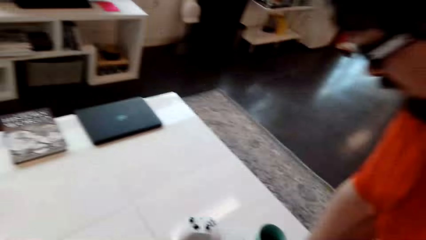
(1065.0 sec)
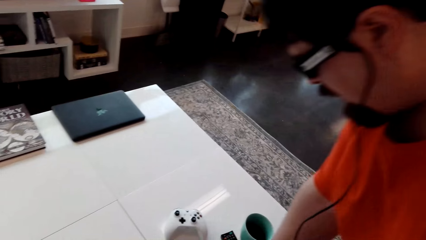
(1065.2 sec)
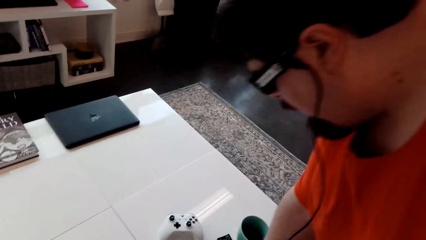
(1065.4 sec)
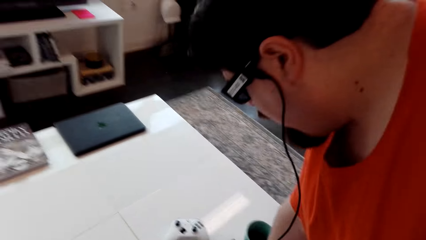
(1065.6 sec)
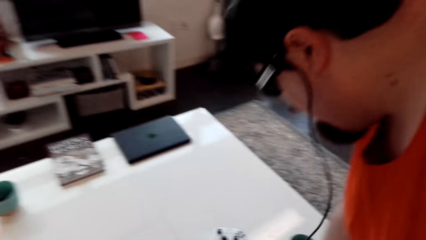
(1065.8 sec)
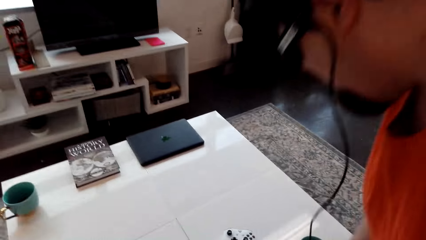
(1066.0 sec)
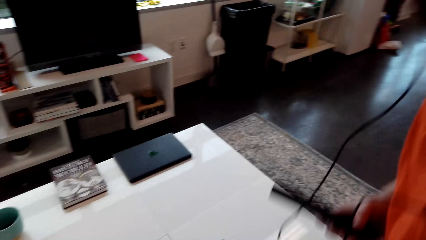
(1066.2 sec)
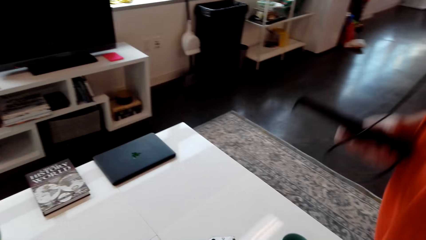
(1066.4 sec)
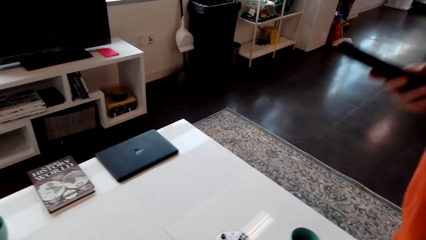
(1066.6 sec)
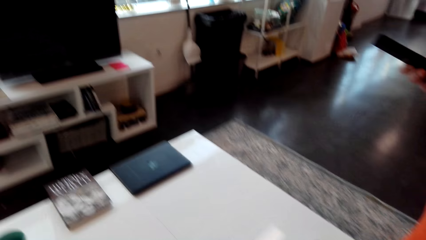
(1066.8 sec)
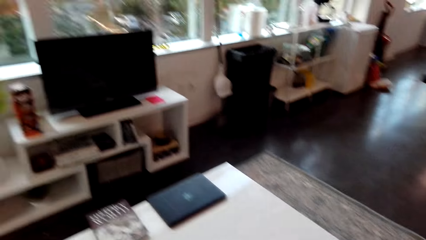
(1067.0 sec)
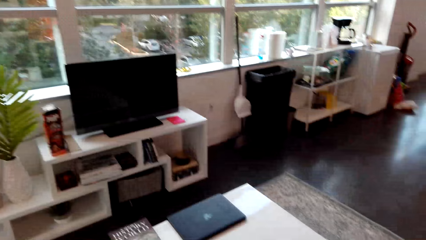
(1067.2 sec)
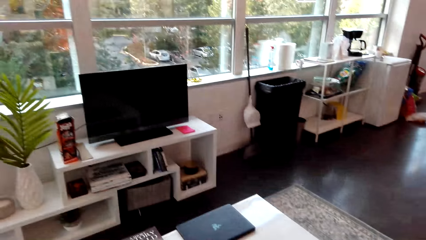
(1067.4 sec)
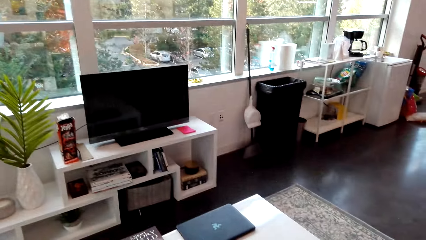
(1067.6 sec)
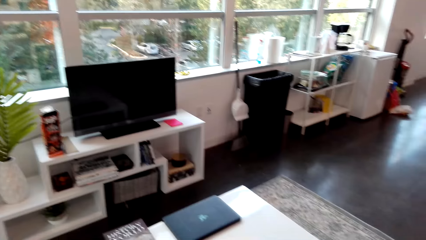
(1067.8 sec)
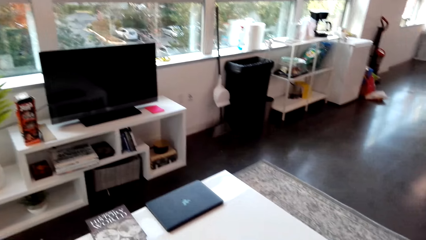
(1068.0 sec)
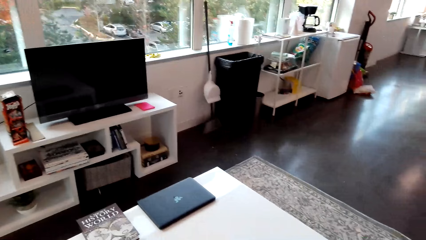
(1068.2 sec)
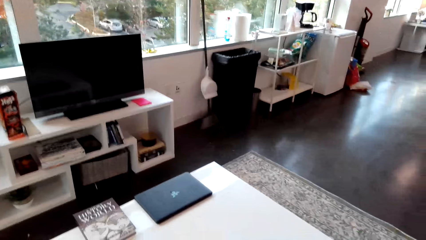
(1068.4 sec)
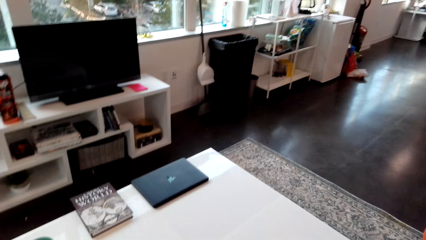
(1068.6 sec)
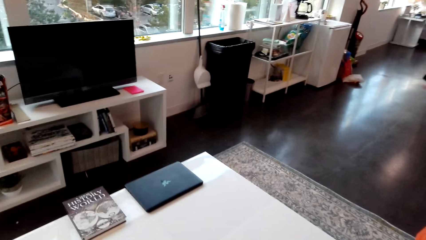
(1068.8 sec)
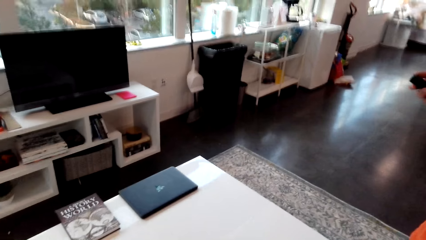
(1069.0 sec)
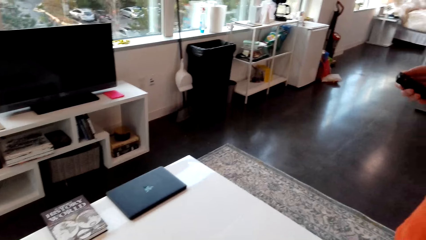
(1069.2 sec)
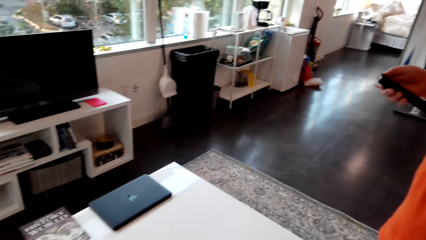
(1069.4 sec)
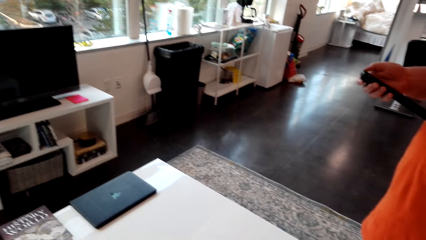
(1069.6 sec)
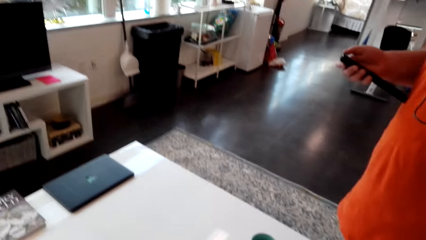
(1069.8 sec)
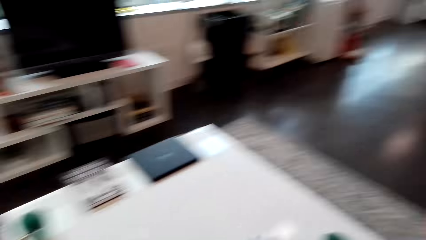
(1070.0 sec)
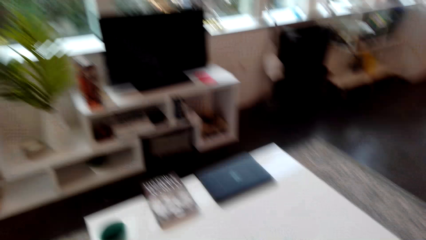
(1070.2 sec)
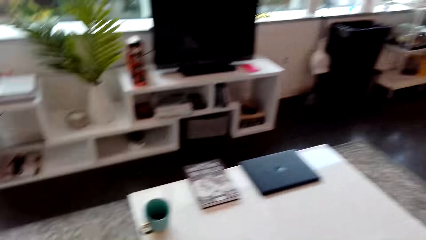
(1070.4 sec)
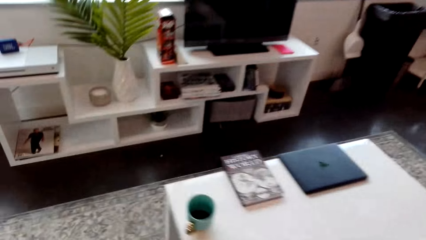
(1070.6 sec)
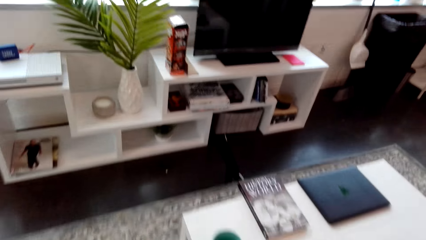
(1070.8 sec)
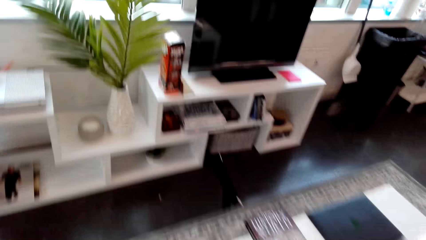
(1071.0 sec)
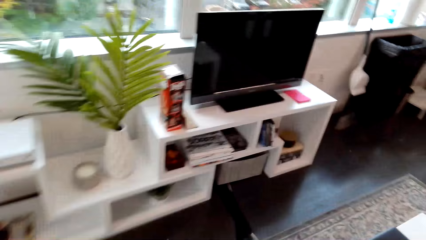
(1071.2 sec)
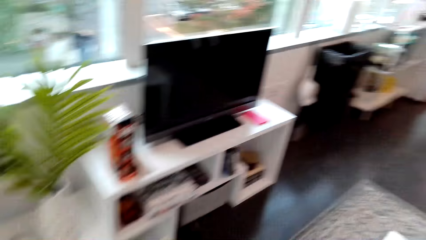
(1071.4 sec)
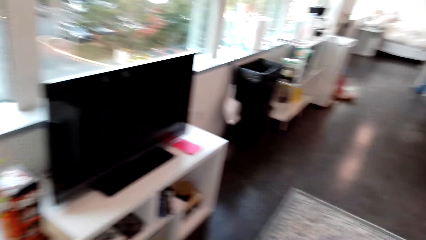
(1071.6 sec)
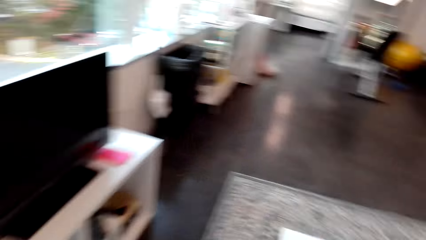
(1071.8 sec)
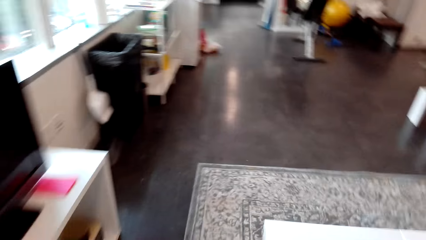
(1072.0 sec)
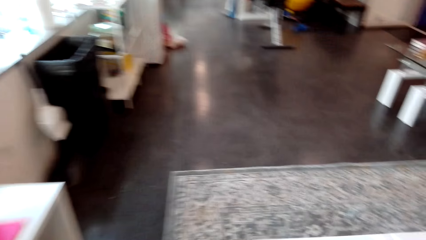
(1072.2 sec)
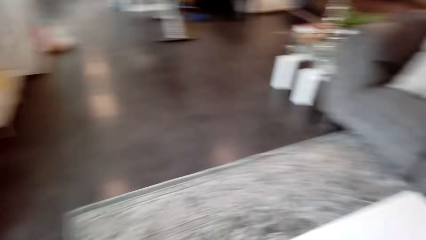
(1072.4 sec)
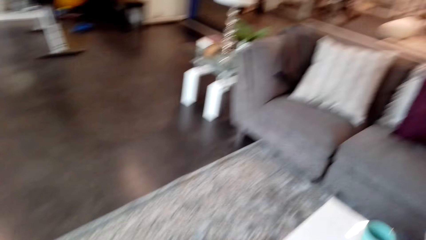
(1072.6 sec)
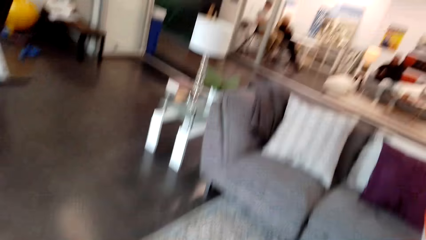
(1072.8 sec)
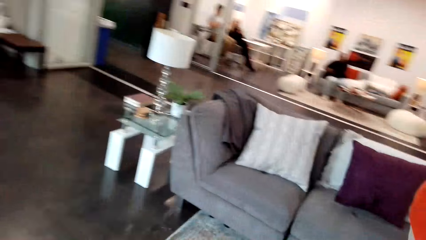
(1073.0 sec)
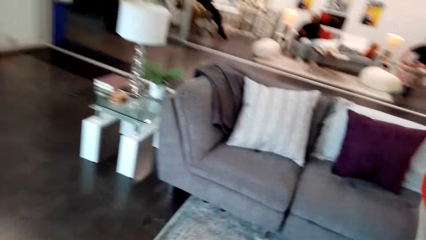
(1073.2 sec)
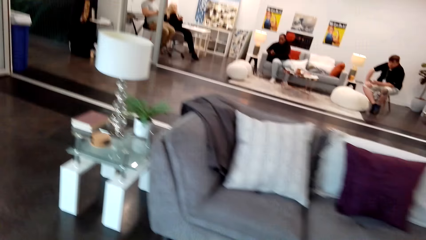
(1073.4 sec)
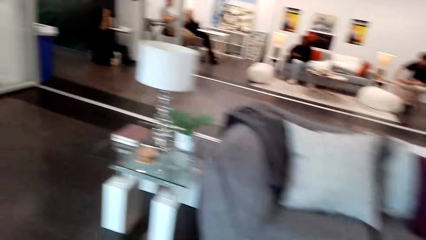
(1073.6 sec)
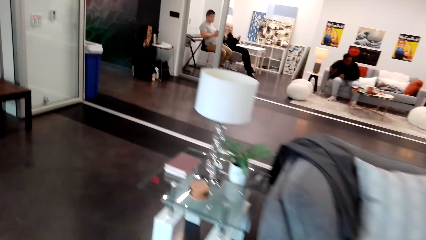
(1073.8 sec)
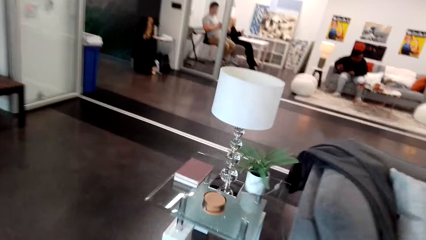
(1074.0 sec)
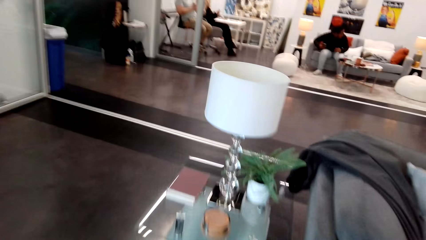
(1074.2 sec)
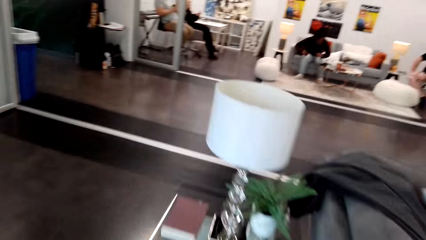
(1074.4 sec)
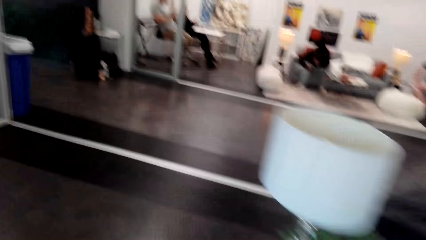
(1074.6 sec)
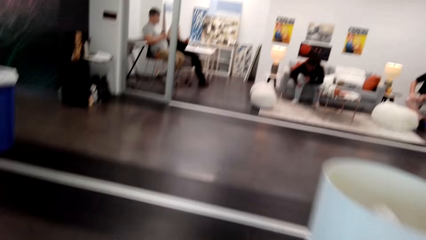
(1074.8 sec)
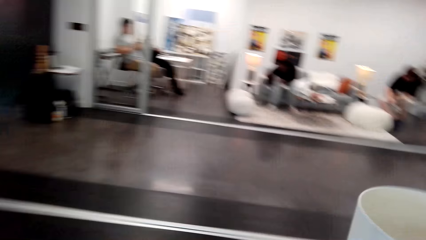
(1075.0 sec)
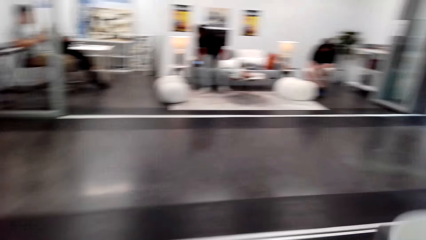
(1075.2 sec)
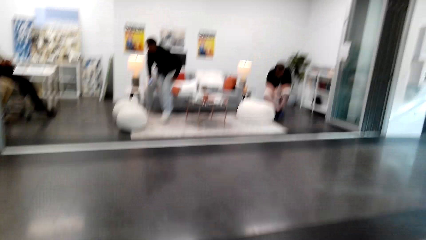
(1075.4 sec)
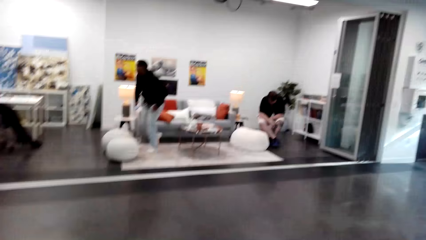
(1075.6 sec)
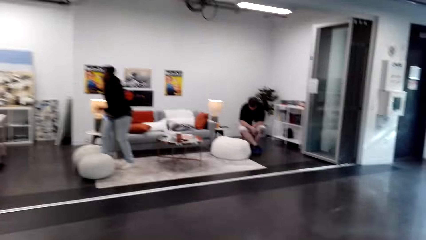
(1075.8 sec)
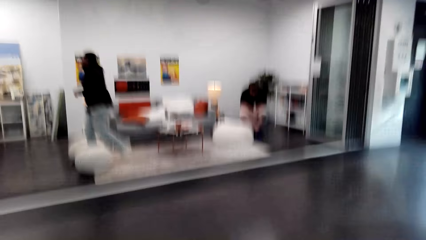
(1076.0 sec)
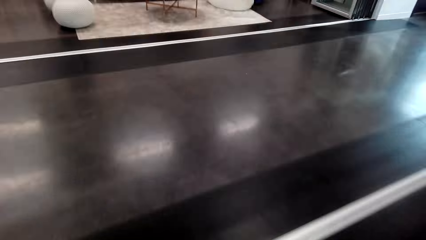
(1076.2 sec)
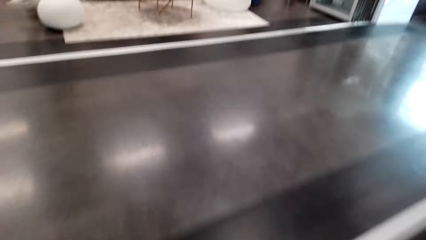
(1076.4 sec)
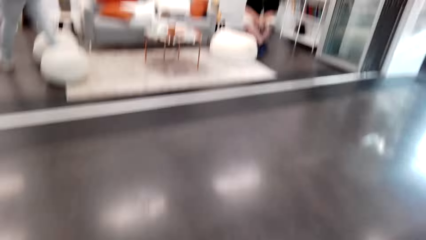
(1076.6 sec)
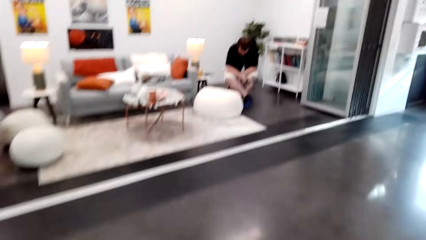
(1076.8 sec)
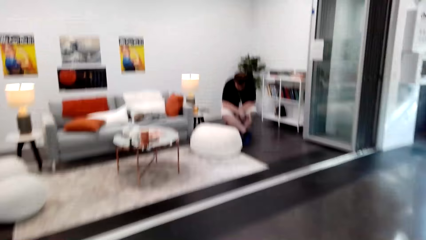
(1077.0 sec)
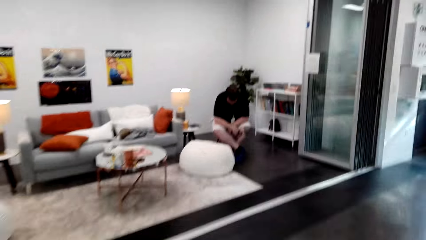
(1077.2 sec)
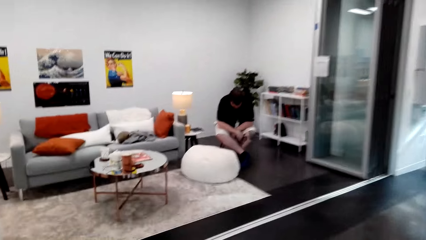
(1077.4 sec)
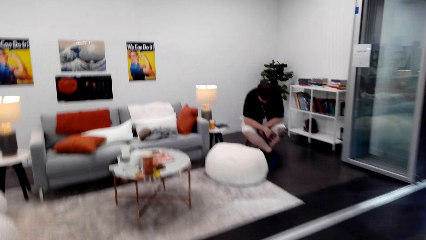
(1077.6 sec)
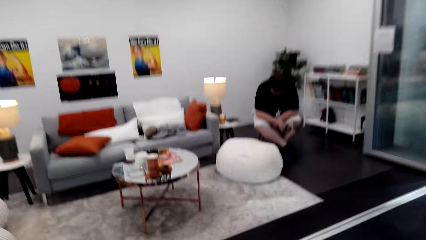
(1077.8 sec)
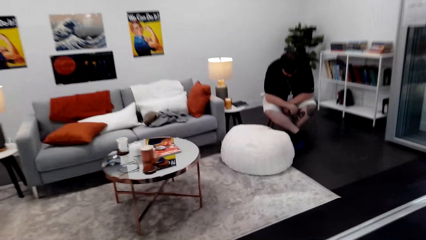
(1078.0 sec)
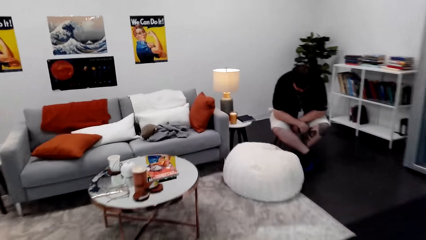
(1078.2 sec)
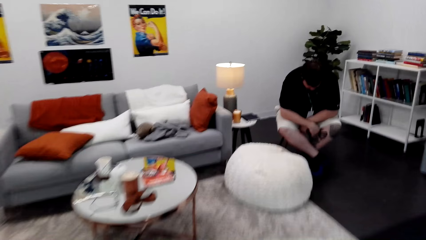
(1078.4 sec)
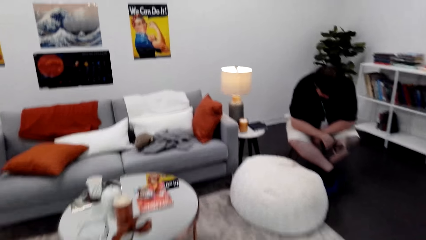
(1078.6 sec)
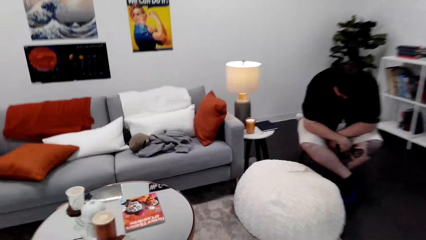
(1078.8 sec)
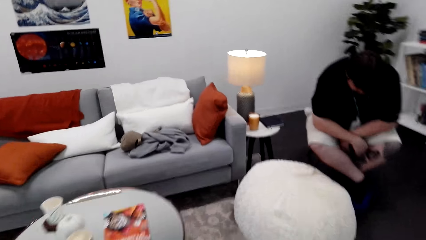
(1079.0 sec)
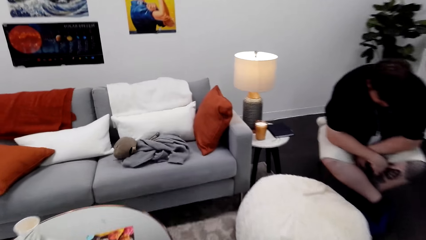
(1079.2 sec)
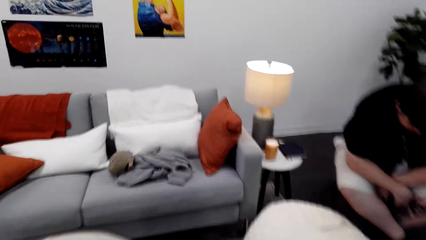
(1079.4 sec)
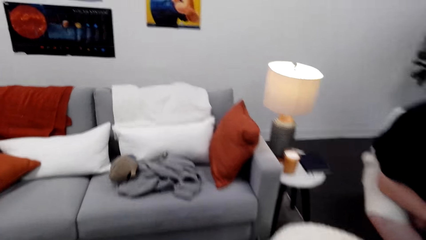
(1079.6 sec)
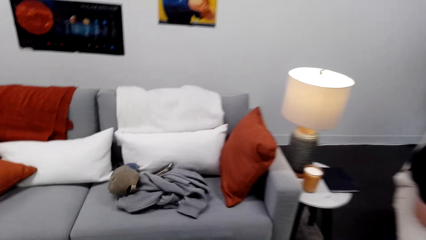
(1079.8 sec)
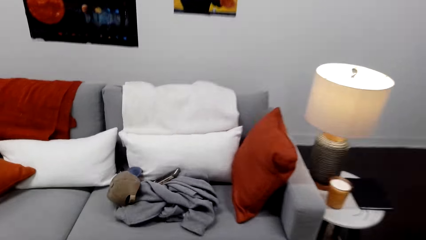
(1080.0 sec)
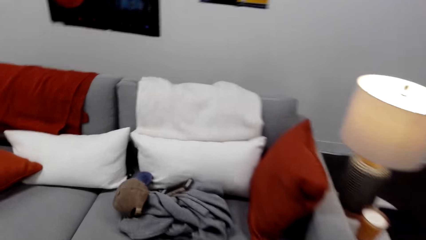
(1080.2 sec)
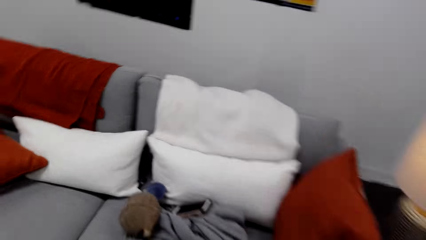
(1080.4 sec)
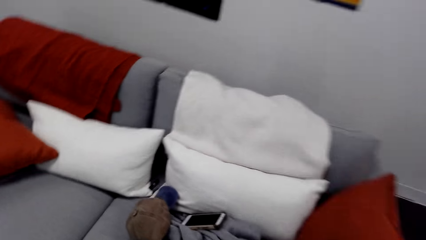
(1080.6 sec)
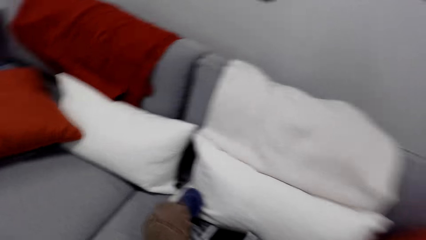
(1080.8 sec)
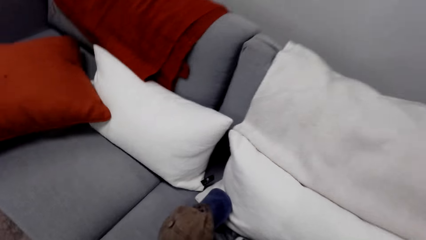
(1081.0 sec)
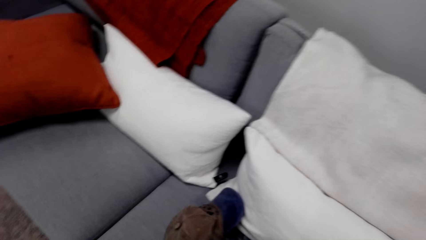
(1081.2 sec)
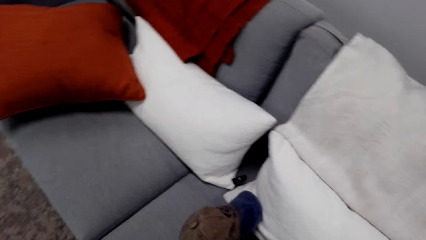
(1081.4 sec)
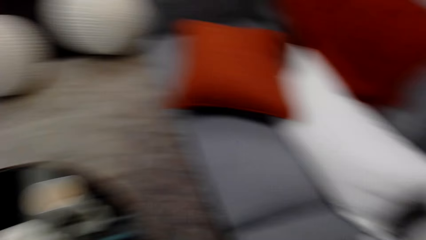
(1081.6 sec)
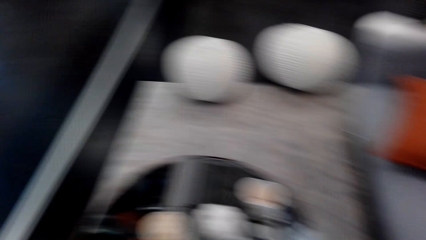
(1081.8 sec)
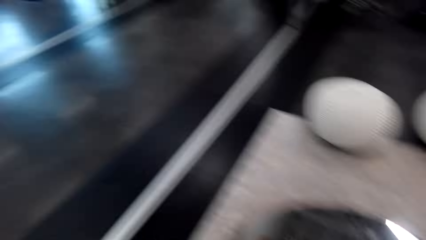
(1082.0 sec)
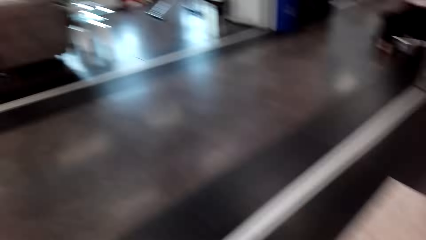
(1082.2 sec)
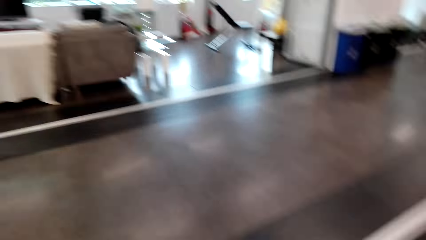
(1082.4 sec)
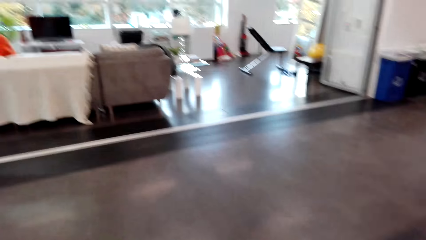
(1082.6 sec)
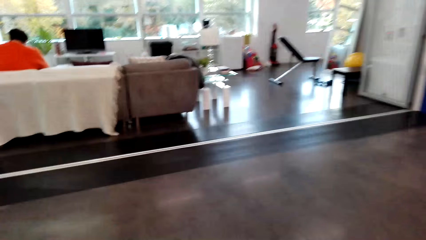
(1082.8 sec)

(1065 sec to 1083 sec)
A person picks the remote on the table. The person switches on the television. The person converses with the camera wearer. The camera wearer walks around the room. They pick the phone on the sofa set.
